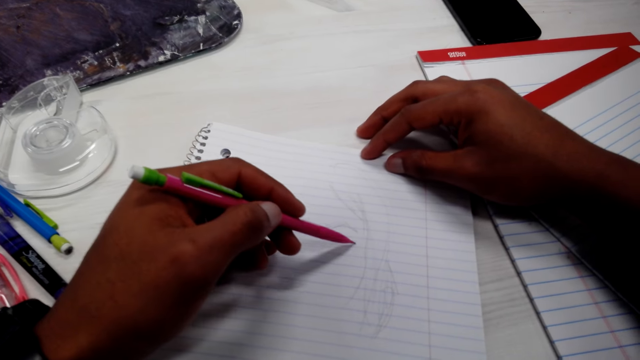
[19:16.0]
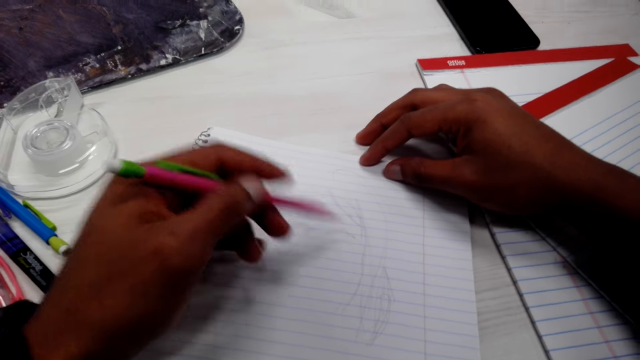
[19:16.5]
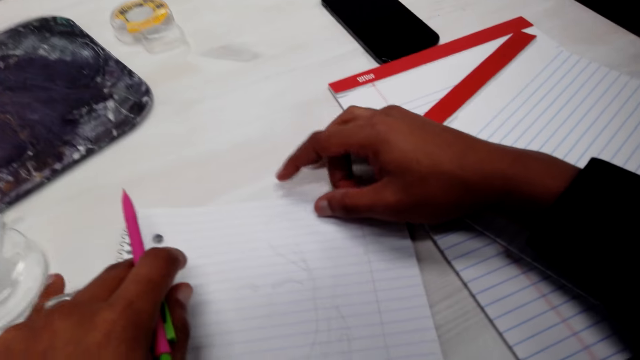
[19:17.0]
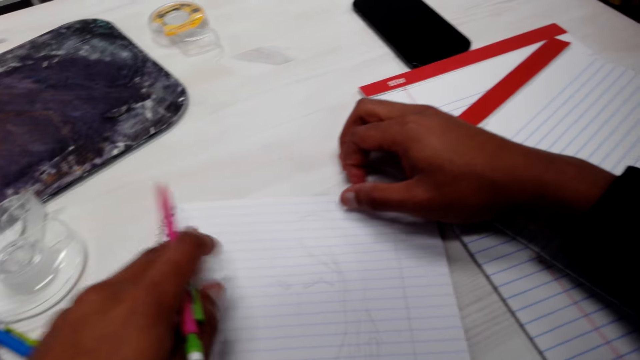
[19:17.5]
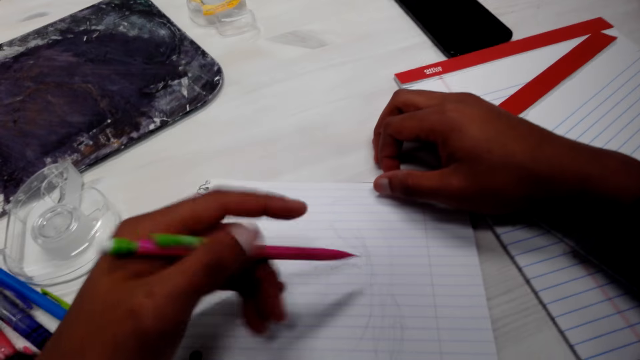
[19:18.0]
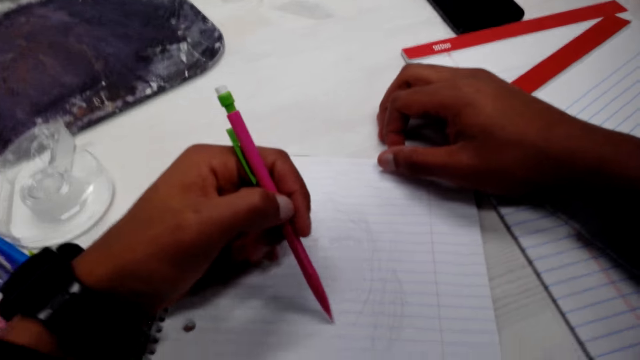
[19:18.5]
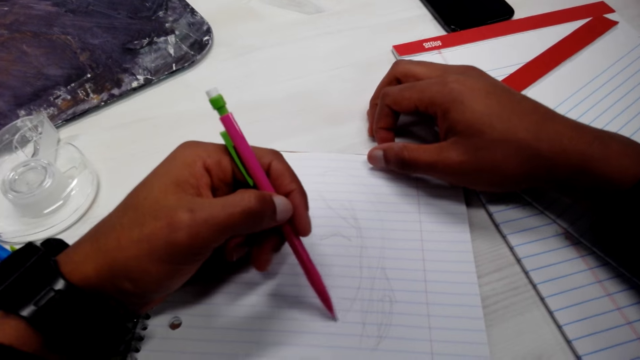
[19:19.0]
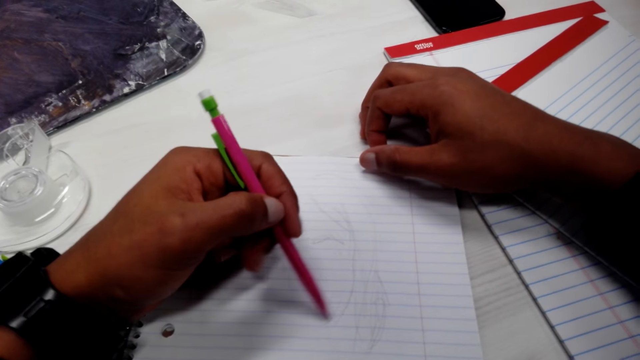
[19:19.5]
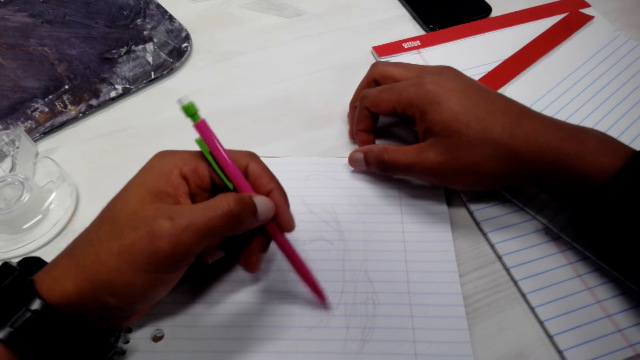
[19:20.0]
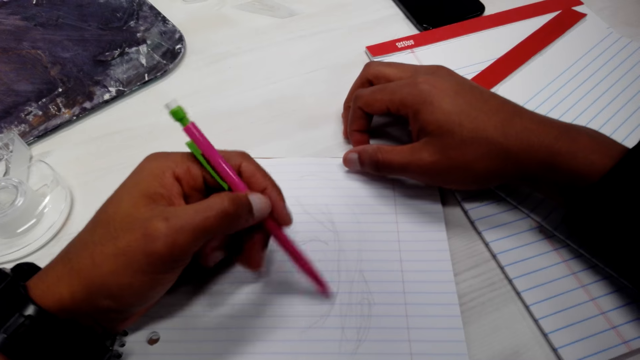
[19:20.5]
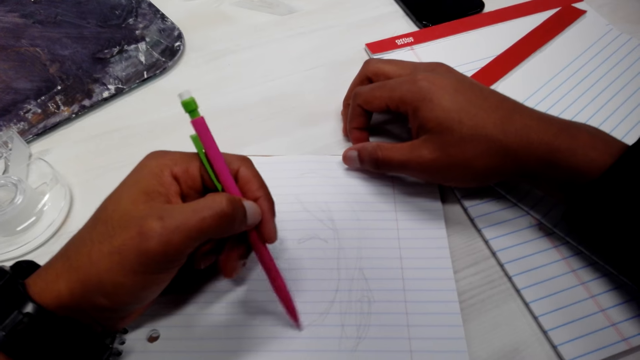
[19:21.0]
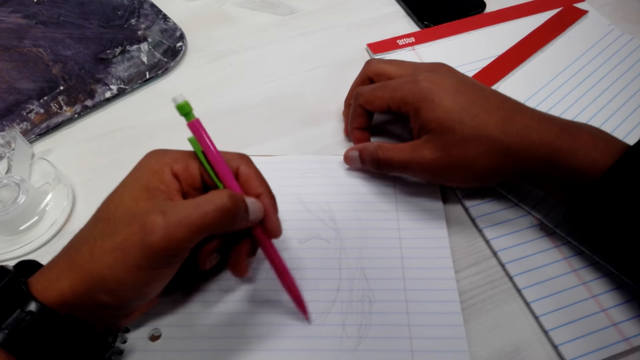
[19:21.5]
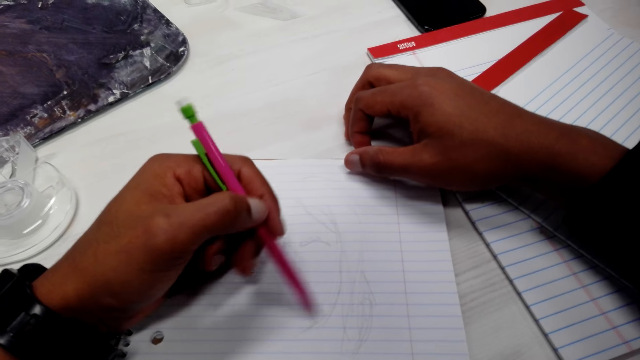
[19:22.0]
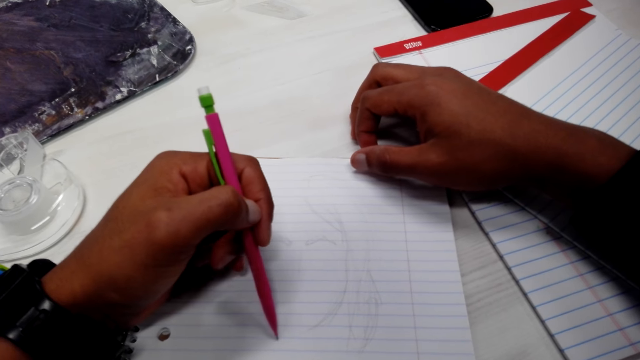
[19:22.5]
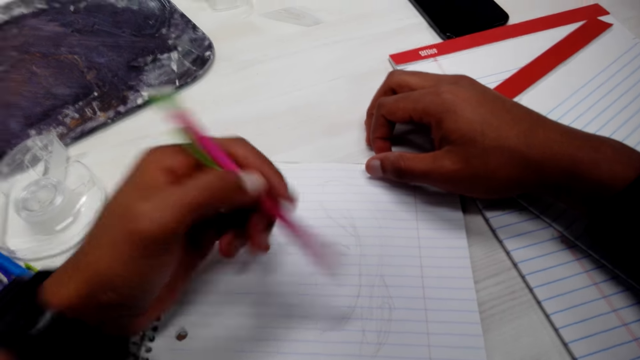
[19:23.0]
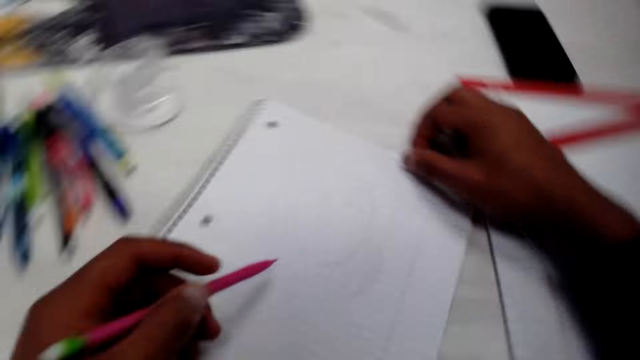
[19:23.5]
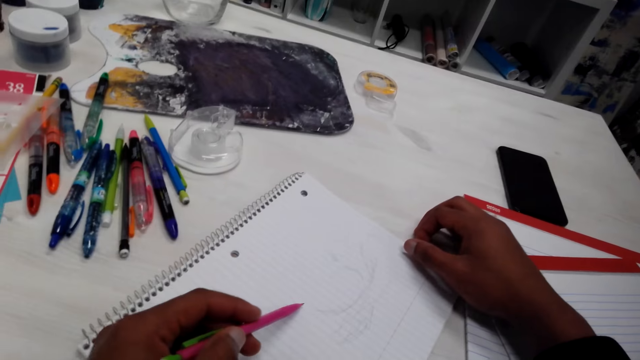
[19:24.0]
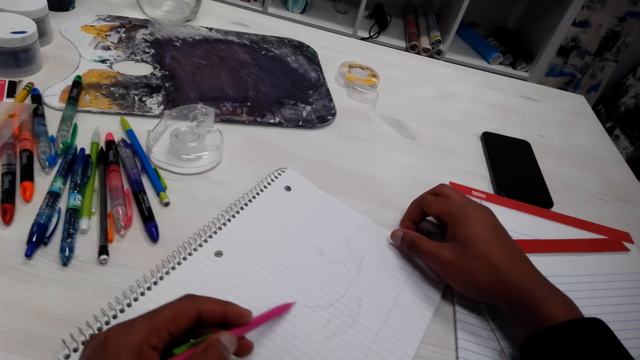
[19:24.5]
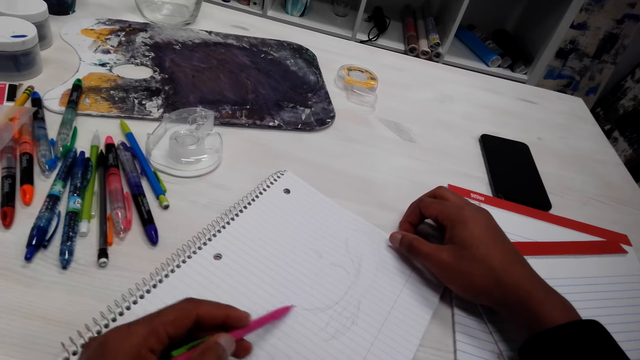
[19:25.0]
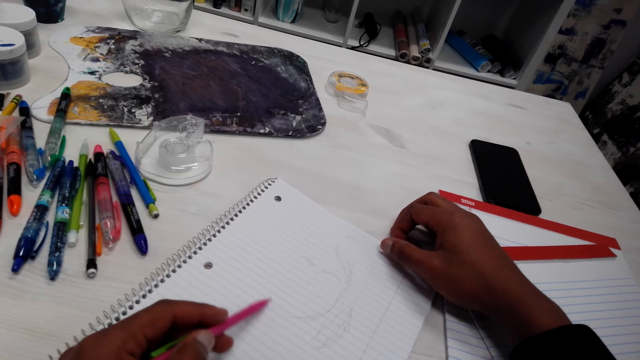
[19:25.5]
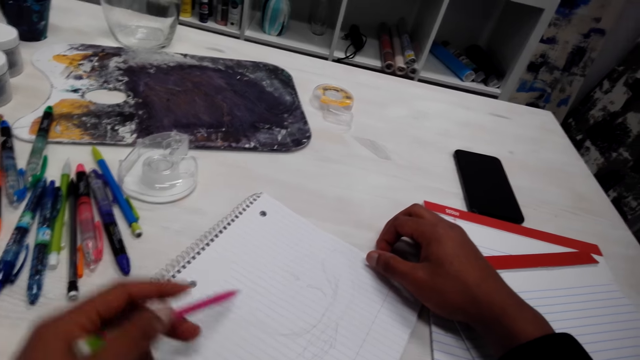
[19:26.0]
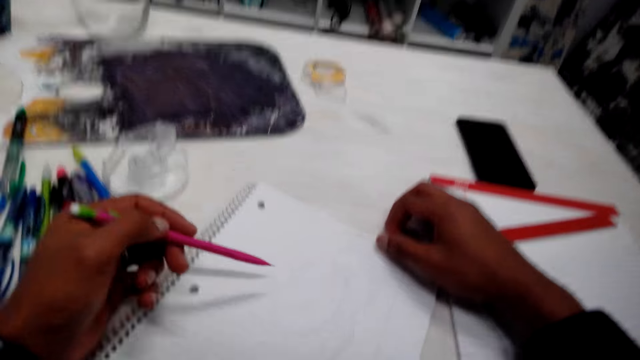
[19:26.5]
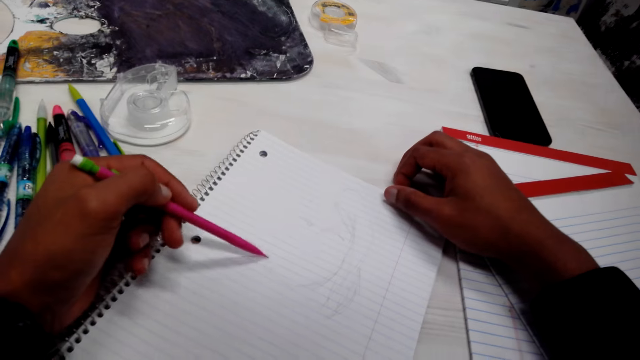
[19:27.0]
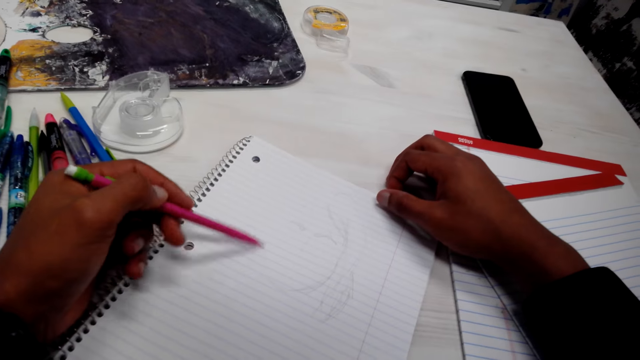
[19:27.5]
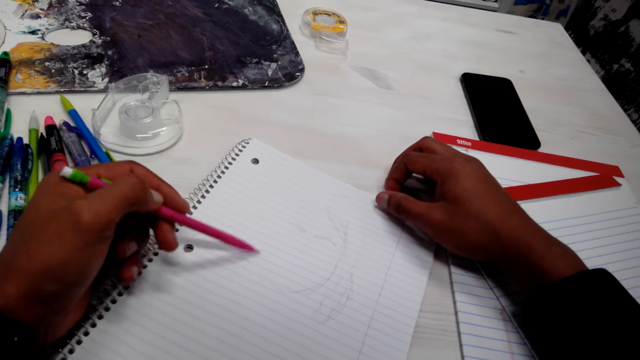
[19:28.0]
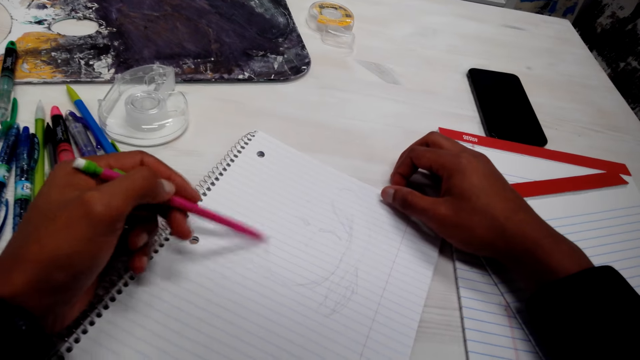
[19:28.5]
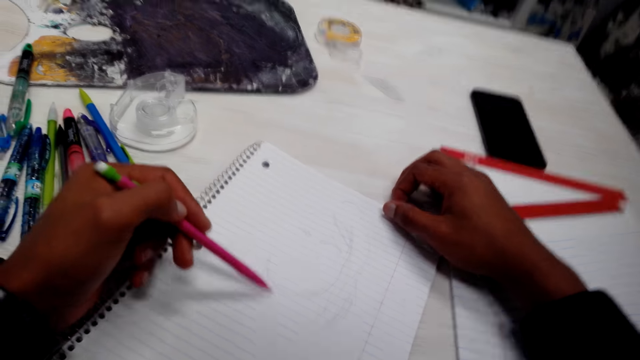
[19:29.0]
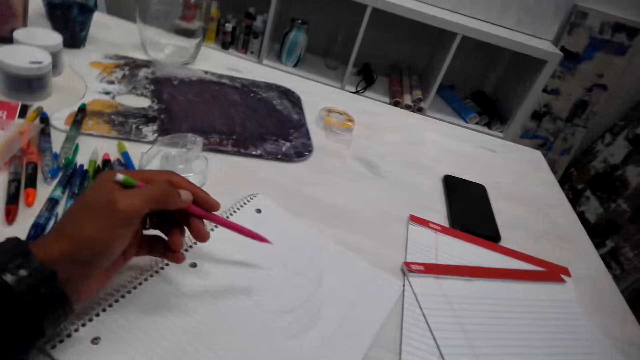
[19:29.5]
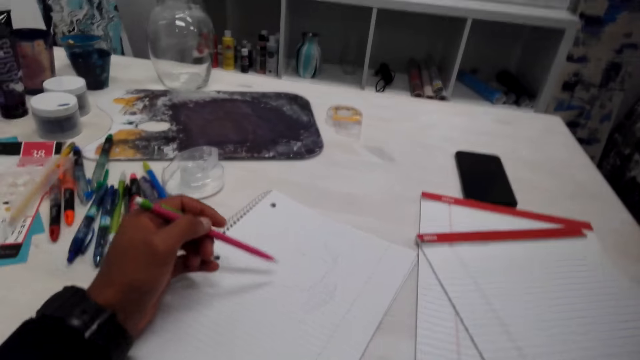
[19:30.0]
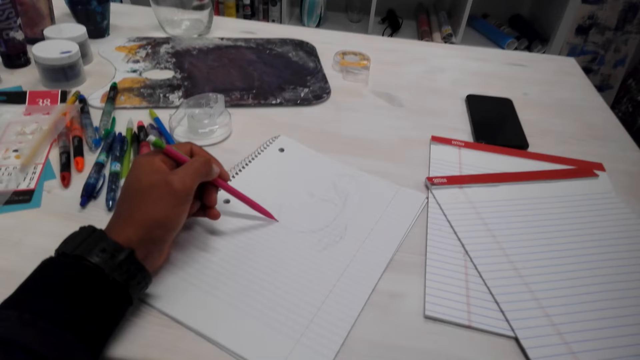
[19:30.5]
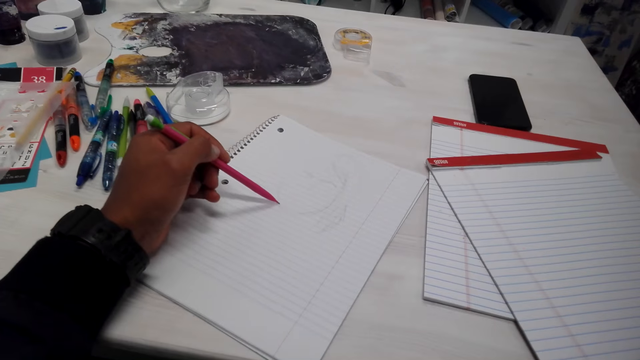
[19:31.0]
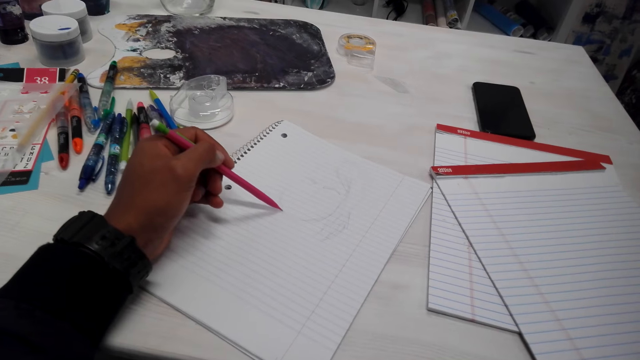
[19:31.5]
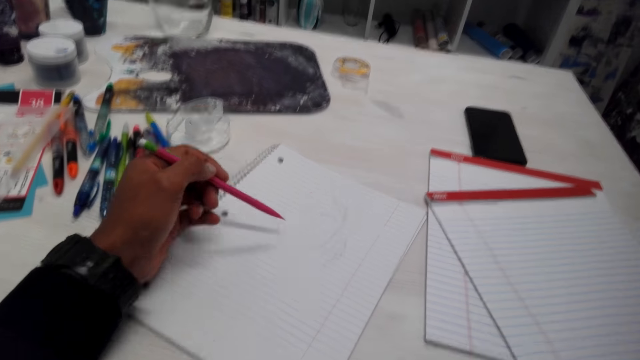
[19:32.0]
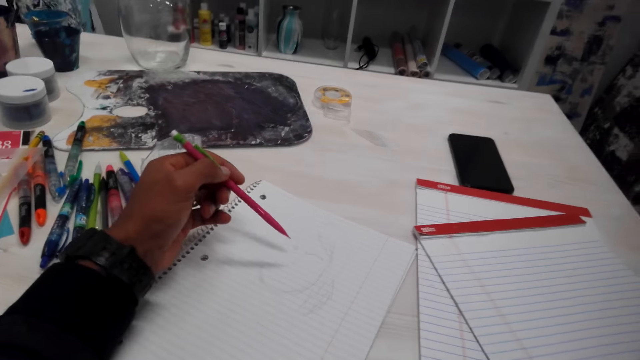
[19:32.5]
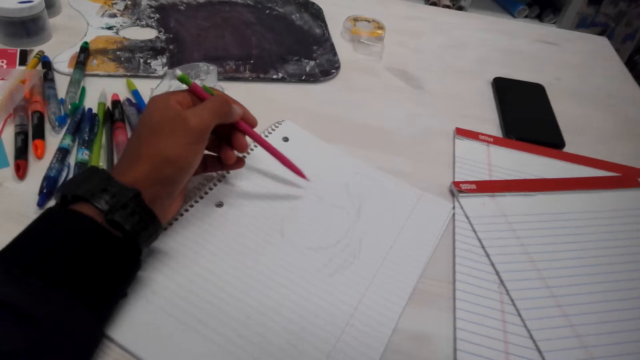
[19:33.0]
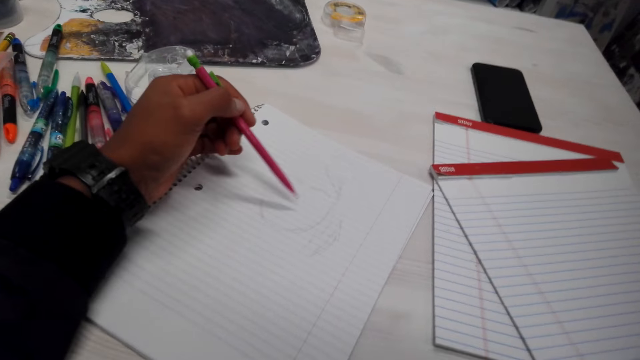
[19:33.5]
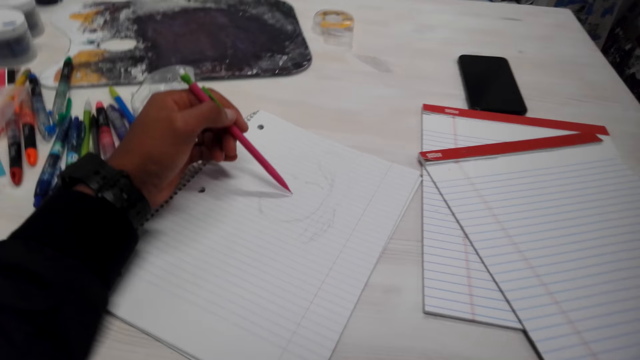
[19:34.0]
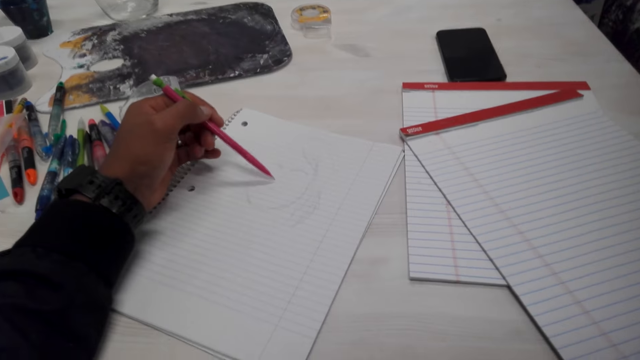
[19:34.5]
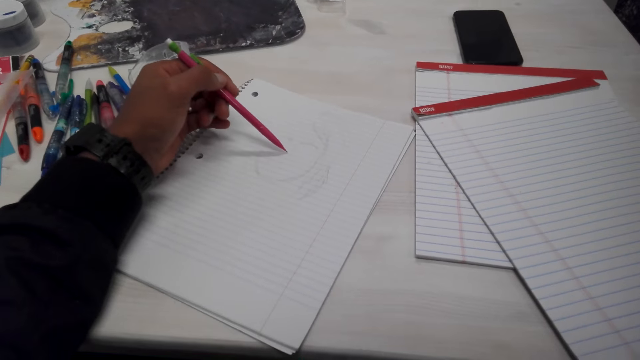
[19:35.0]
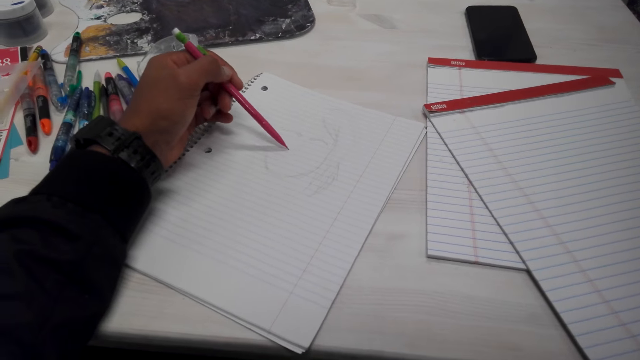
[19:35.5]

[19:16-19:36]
The camera wearer holds the book with both hands. They touch the book. They draw the book with a pencil. They adjust their hands. They draw the book with the pencil. They write. They lift a hand. They draw the book with the pencil.
